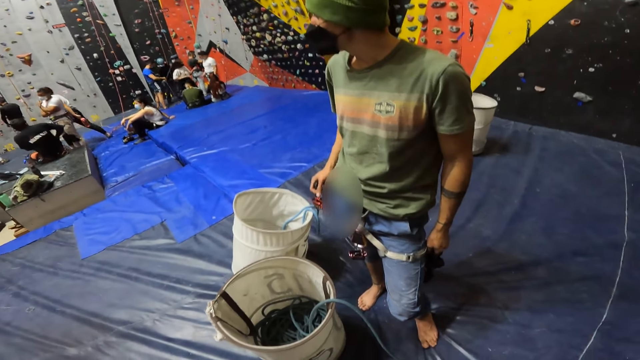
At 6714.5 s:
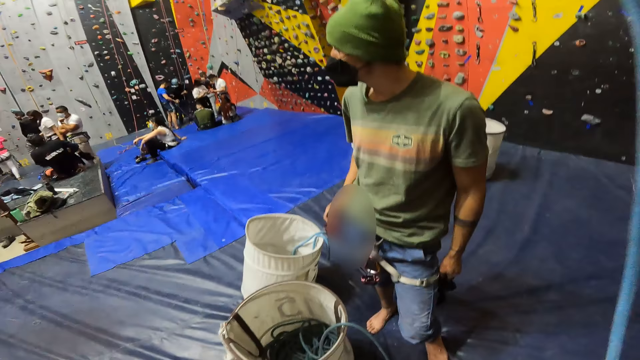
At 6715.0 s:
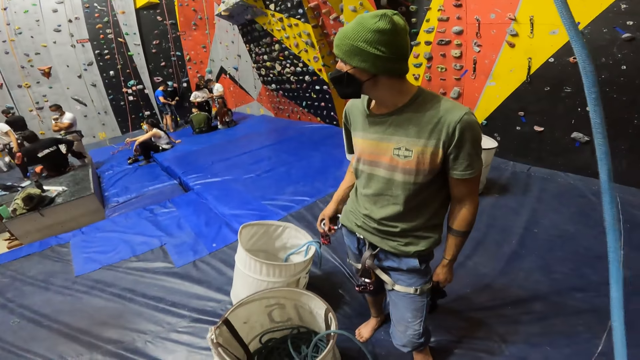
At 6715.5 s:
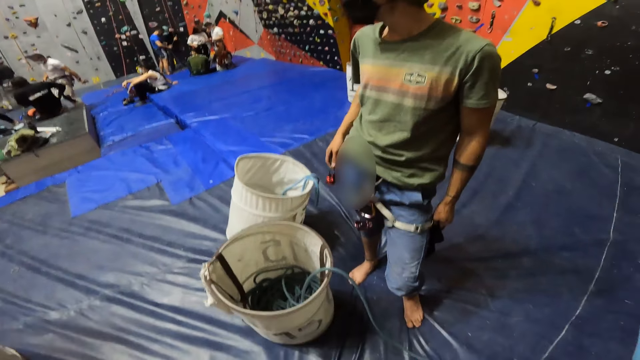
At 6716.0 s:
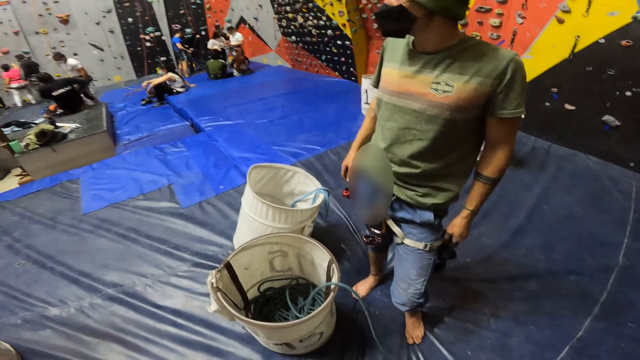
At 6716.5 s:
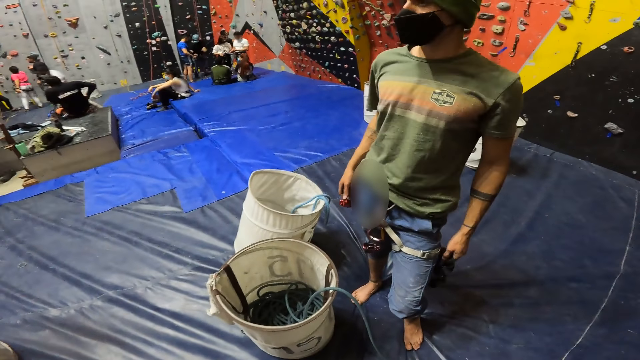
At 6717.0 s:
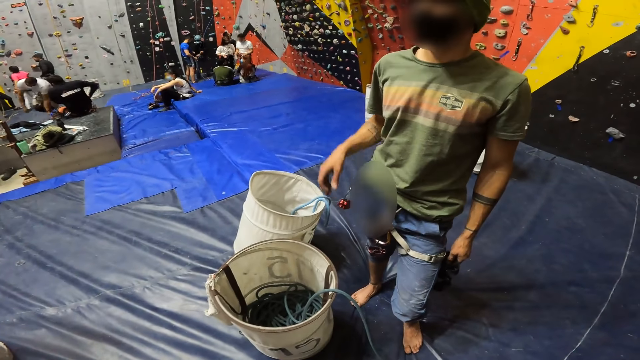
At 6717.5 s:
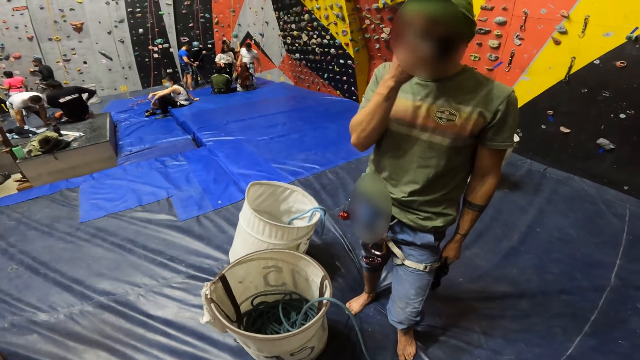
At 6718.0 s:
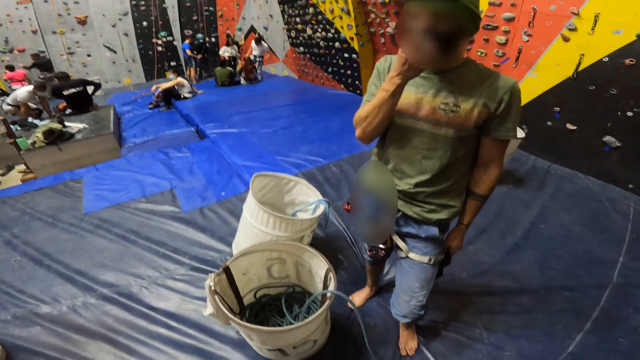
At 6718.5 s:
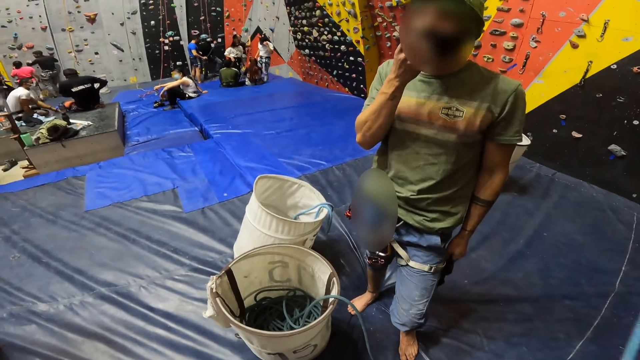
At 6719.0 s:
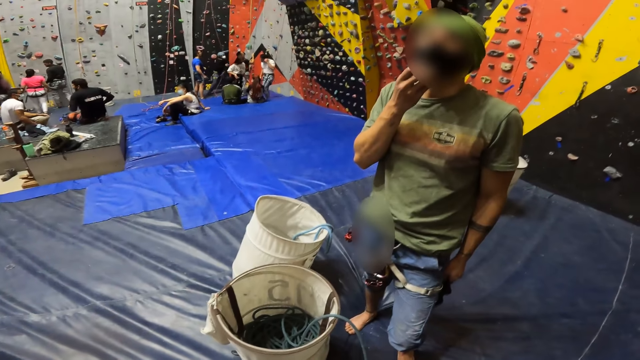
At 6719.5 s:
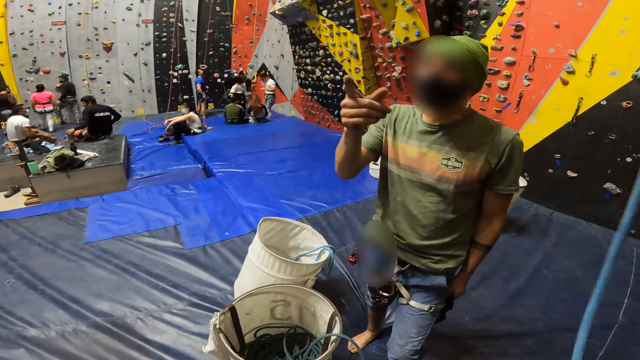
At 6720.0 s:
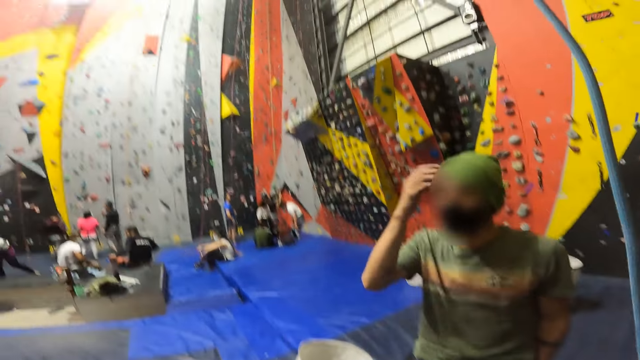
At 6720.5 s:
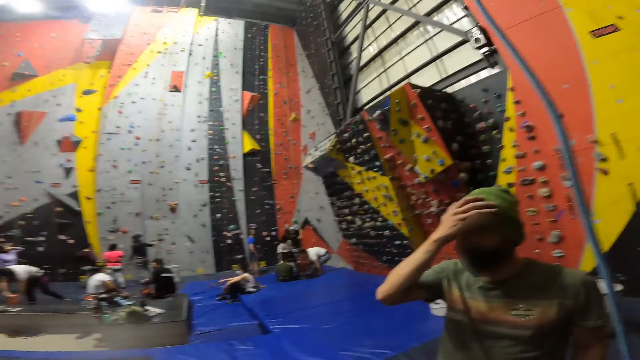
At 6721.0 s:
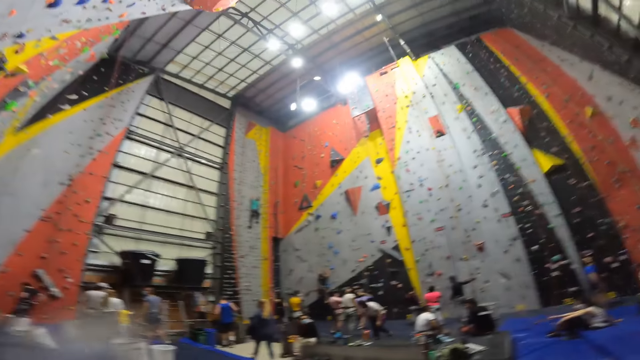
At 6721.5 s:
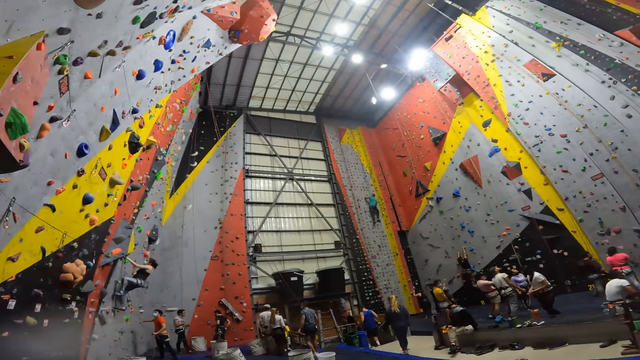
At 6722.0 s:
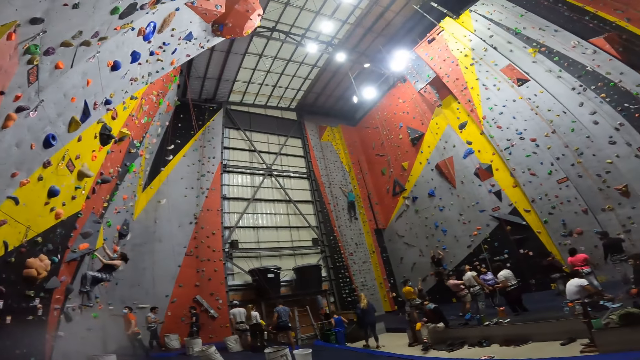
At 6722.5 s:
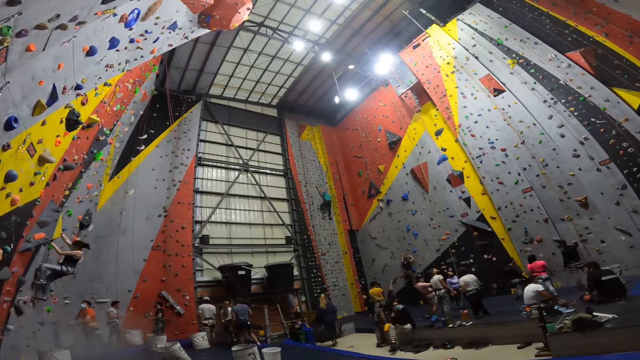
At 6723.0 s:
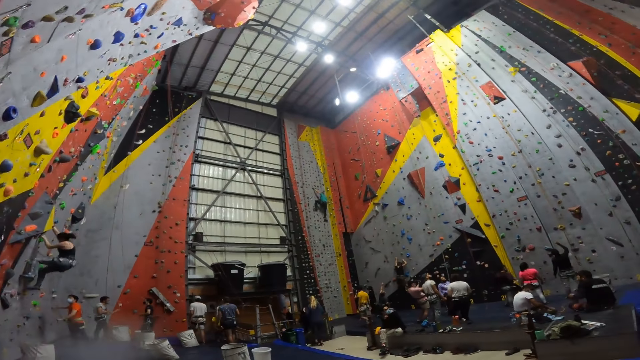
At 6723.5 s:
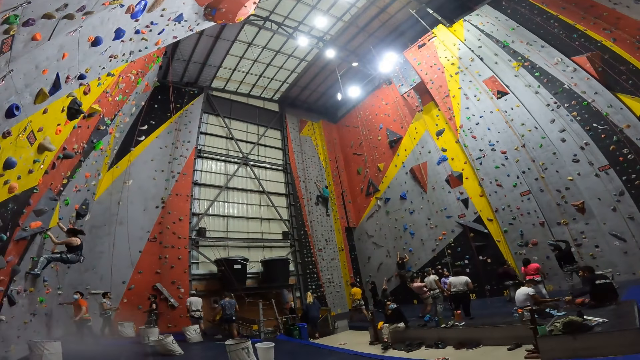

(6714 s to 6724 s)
A person adjusts the mask, scratches his face, and interacts with the camera wearer. The camera wearer talks to the person. They look around the room.

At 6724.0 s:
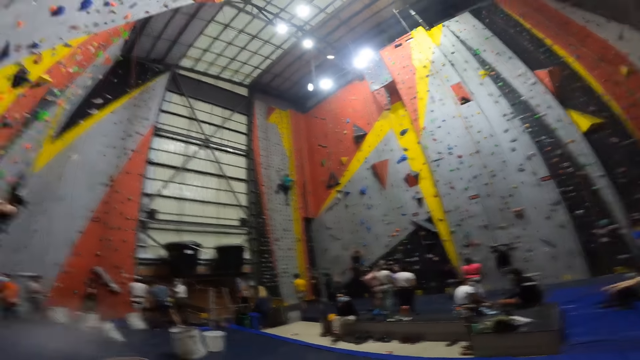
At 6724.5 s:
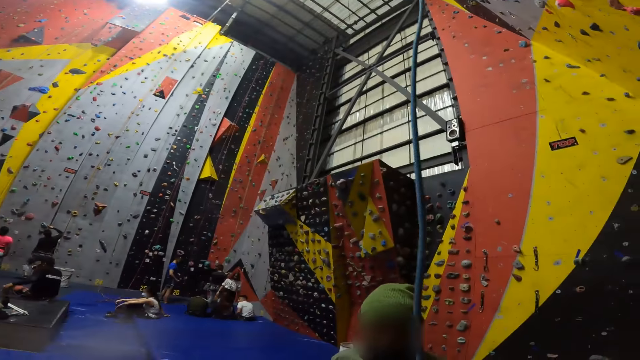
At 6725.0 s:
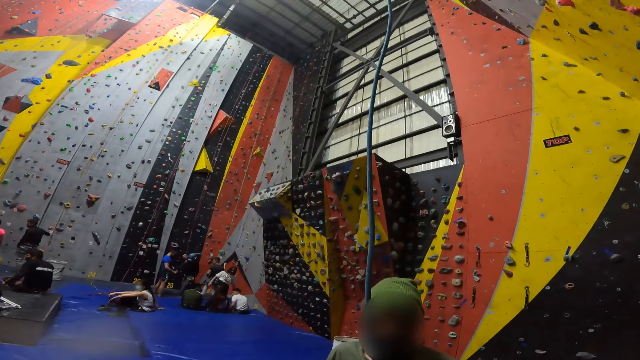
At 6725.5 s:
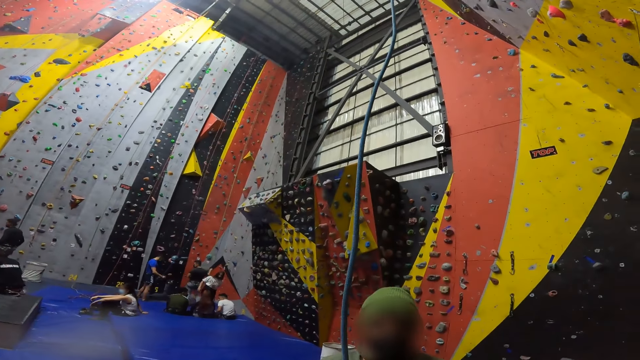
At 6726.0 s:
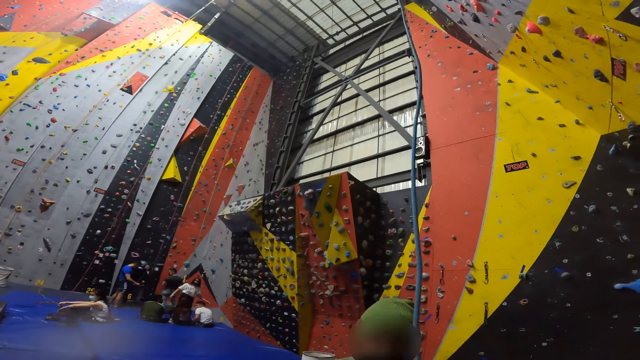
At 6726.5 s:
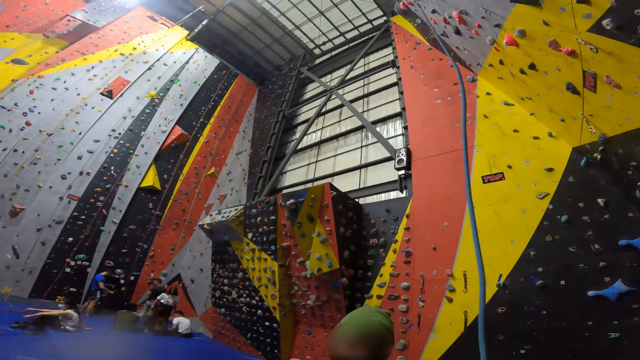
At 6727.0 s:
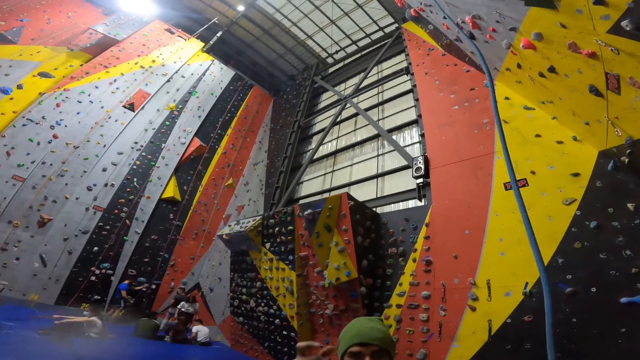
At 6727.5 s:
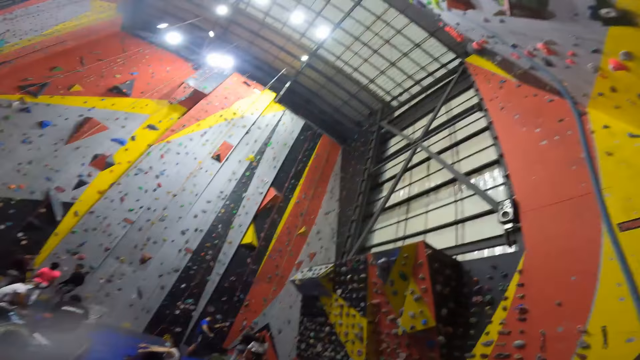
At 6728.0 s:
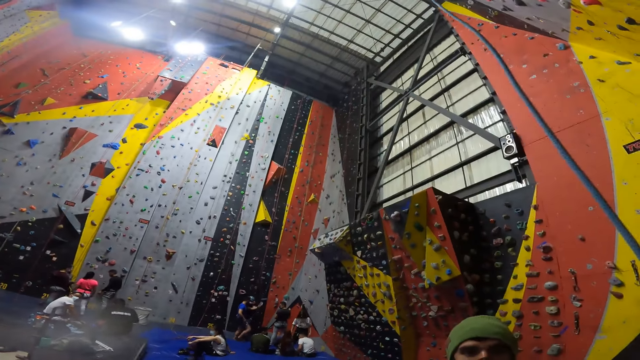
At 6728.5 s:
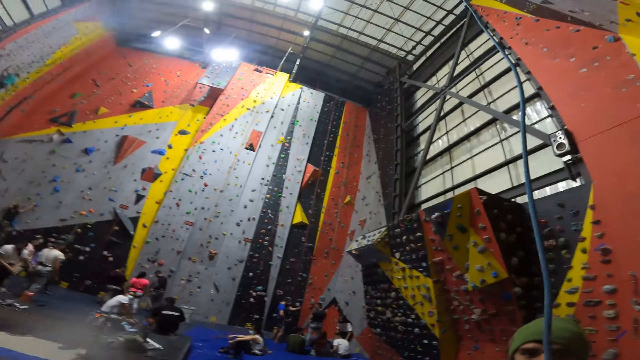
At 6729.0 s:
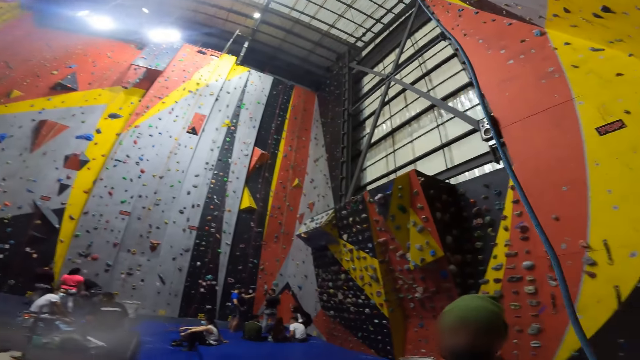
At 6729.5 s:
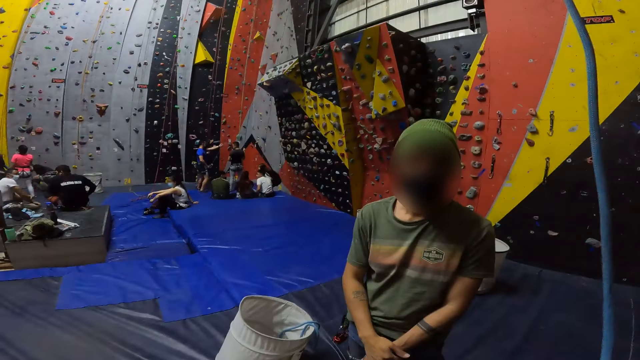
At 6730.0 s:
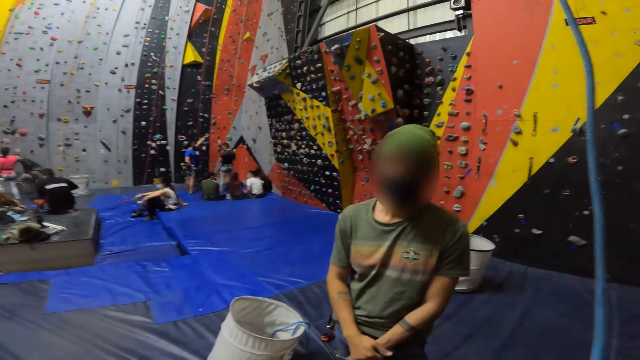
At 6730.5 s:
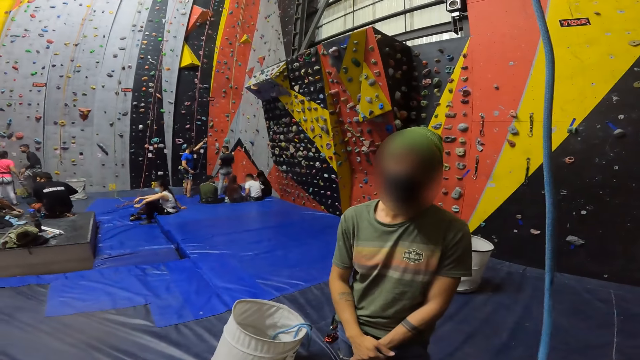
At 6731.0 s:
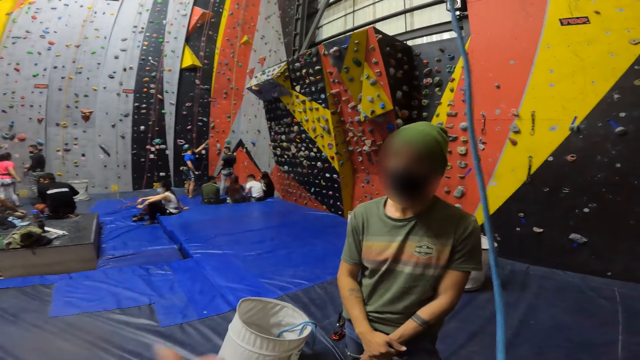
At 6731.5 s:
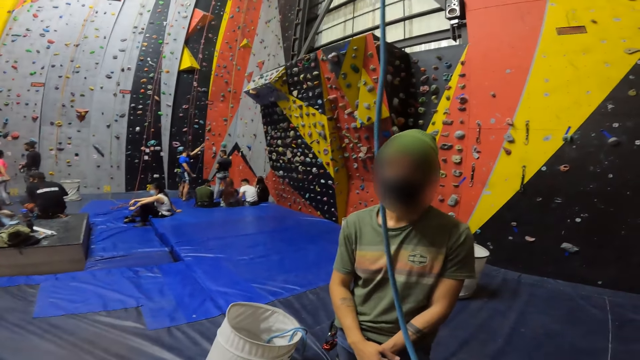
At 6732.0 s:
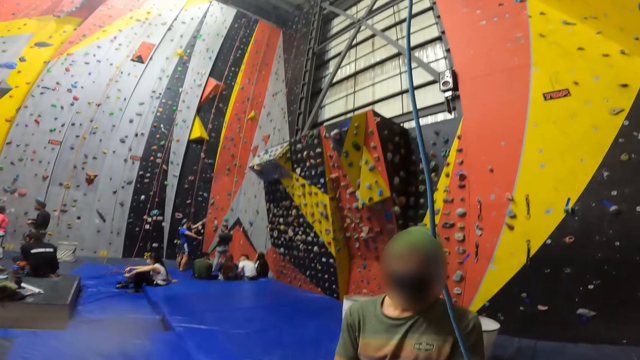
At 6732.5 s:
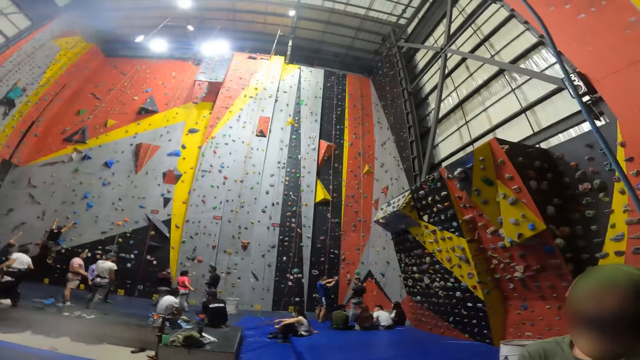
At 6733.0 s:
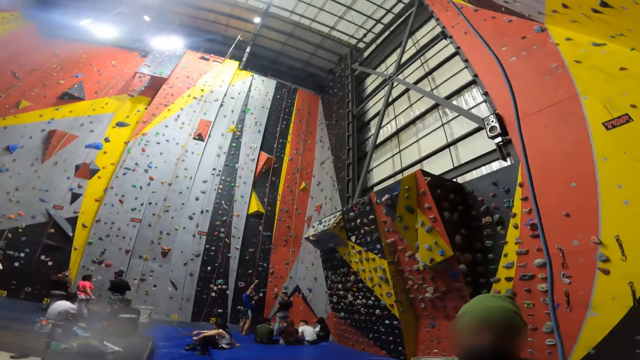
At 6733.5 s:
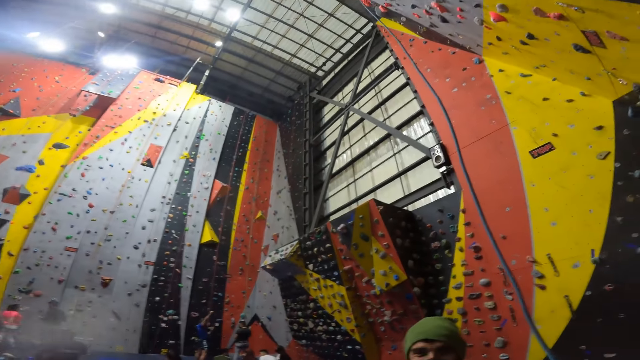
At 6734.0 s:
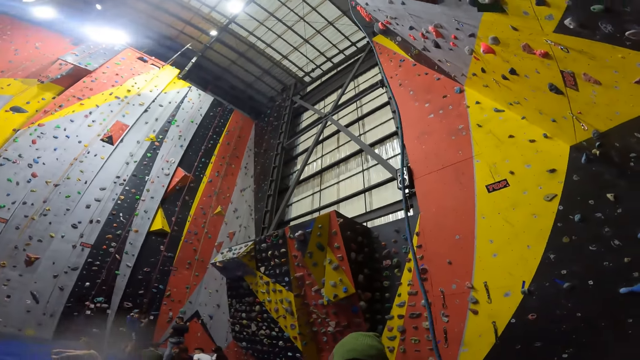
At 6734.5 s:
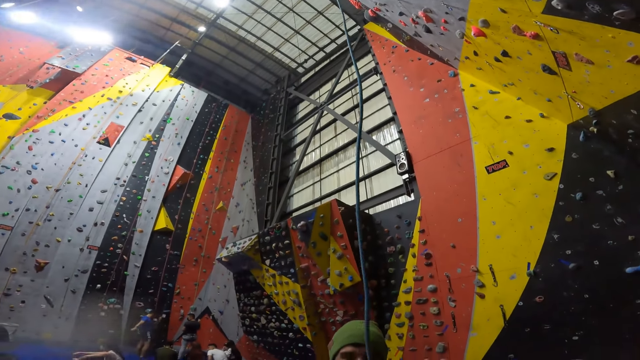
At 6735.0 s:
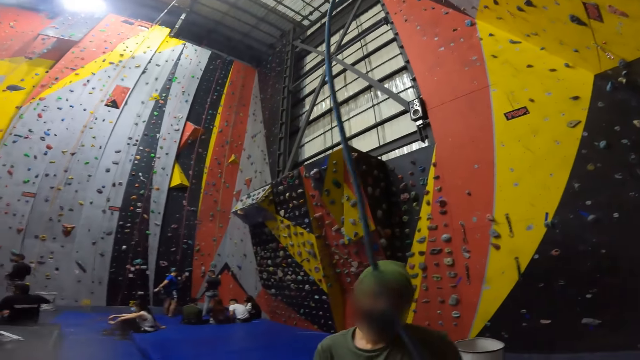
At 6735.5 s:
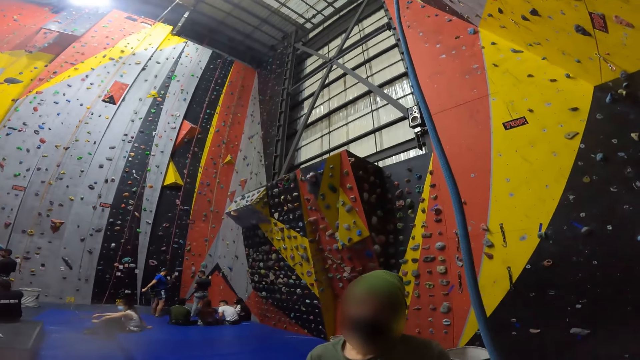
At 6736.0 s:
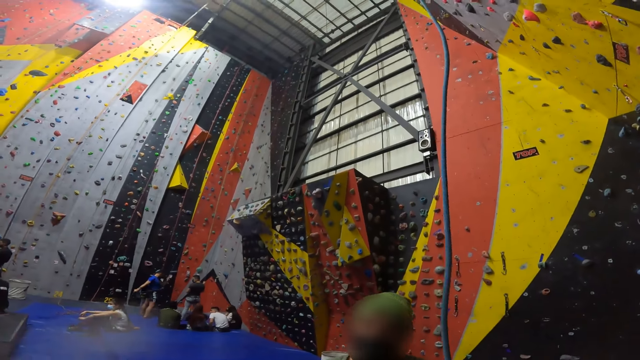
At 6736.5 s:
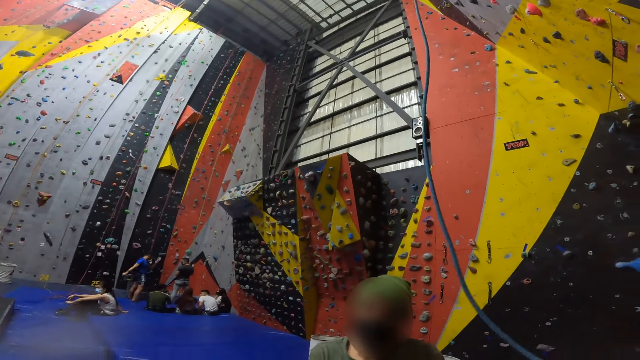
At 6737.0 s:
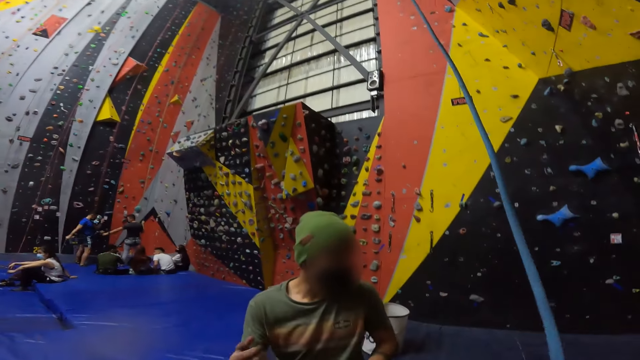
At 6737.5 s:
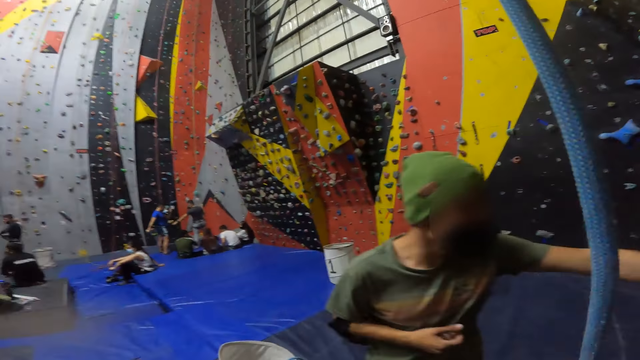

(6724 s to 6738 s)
A person interacts with the camera wearer. The camera wearer looks at the person. They look around. They look at the person. They talk to the person. They look around the room. They look at the person.
